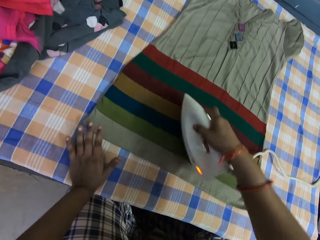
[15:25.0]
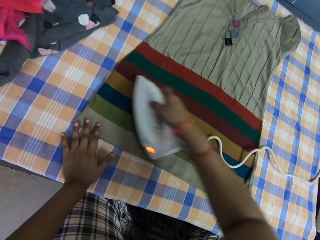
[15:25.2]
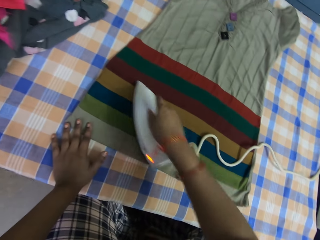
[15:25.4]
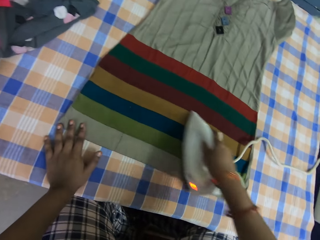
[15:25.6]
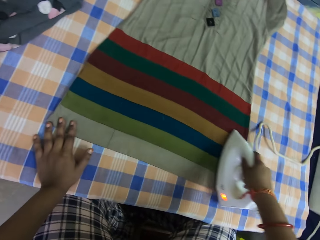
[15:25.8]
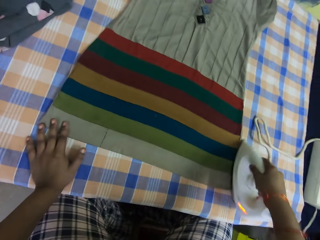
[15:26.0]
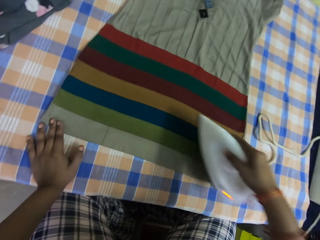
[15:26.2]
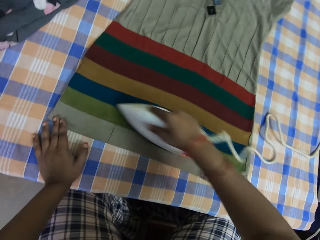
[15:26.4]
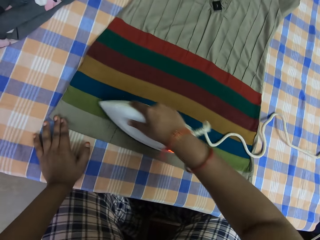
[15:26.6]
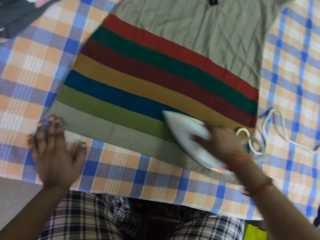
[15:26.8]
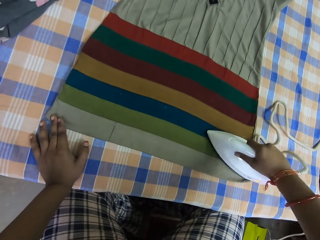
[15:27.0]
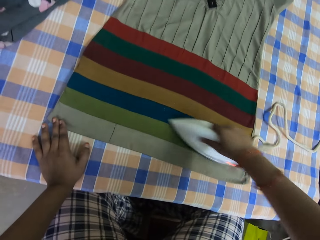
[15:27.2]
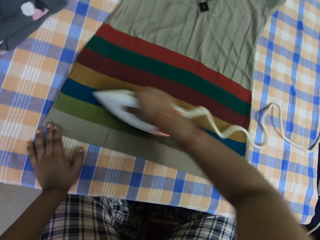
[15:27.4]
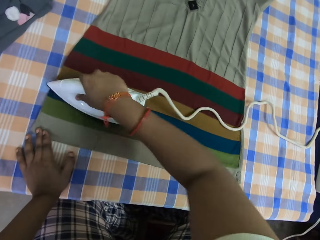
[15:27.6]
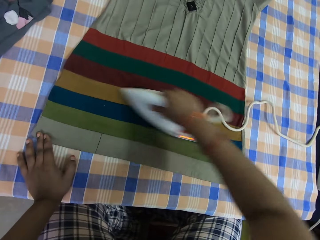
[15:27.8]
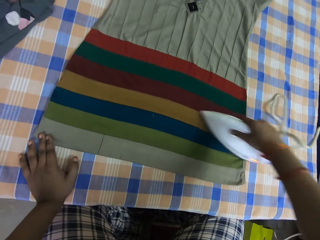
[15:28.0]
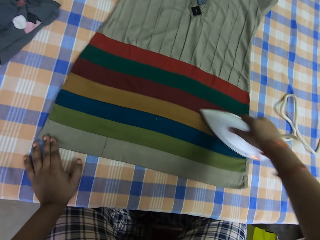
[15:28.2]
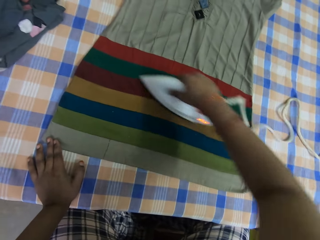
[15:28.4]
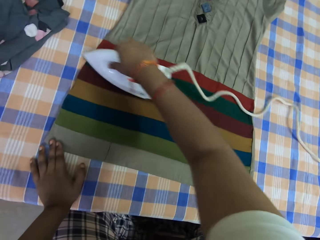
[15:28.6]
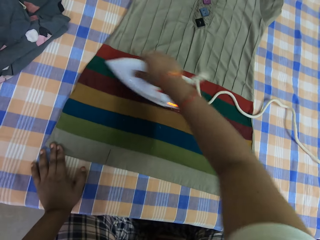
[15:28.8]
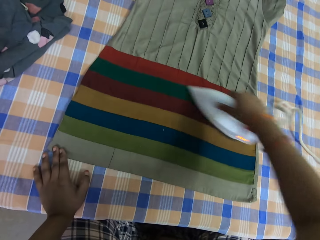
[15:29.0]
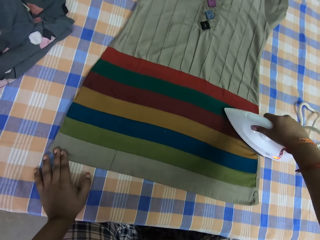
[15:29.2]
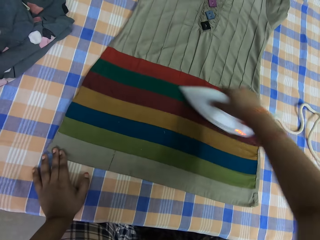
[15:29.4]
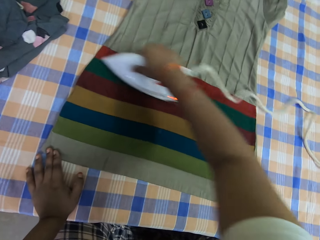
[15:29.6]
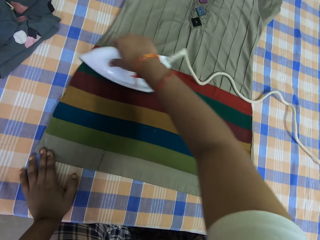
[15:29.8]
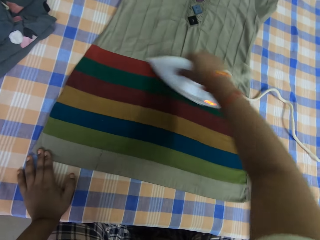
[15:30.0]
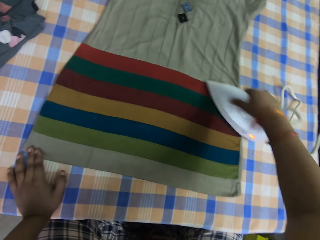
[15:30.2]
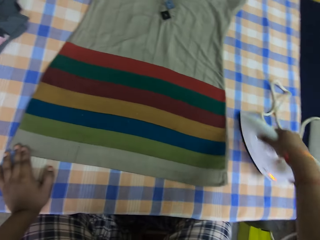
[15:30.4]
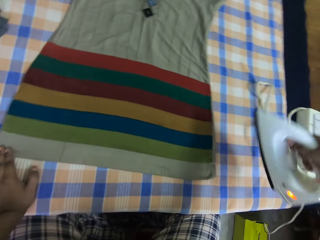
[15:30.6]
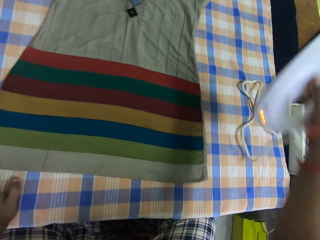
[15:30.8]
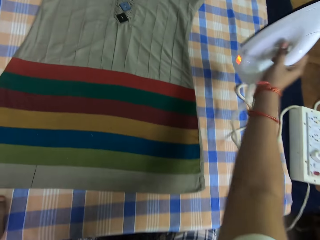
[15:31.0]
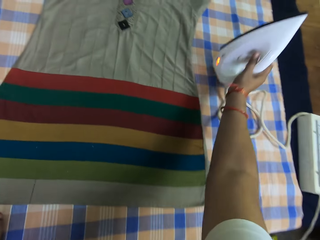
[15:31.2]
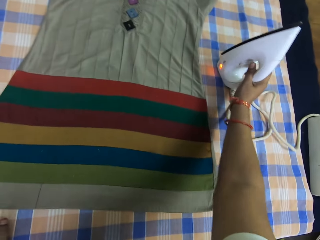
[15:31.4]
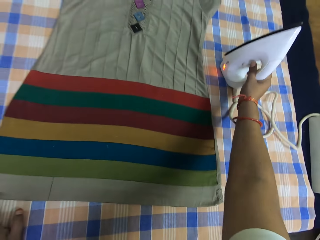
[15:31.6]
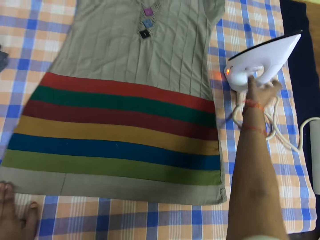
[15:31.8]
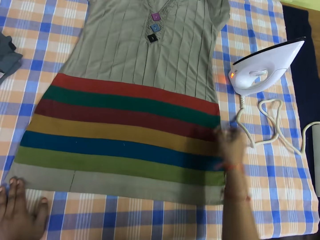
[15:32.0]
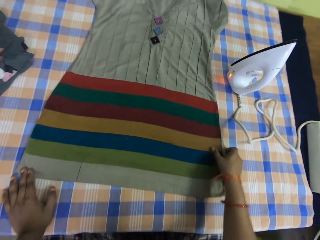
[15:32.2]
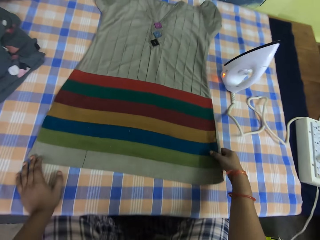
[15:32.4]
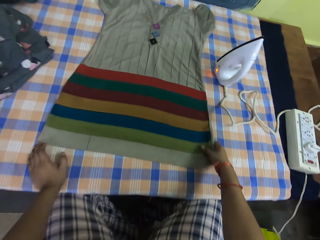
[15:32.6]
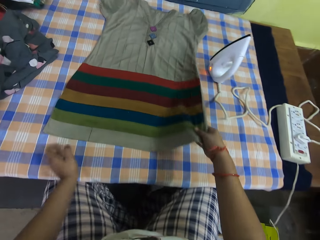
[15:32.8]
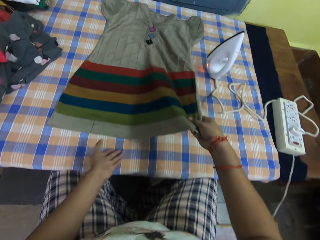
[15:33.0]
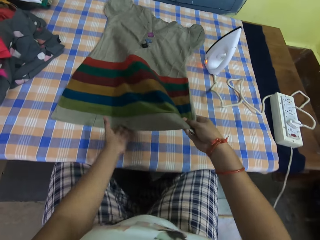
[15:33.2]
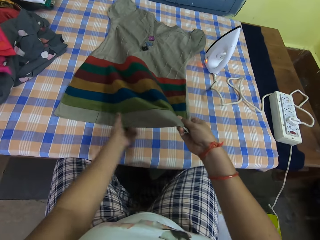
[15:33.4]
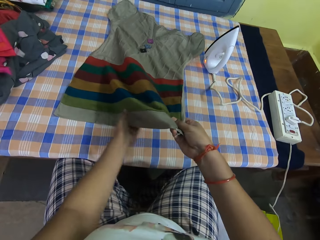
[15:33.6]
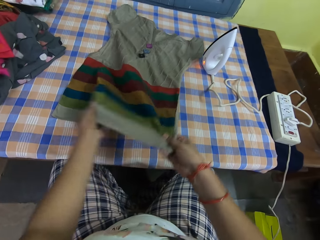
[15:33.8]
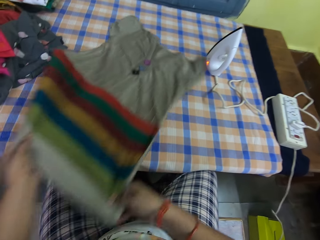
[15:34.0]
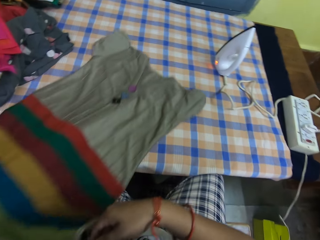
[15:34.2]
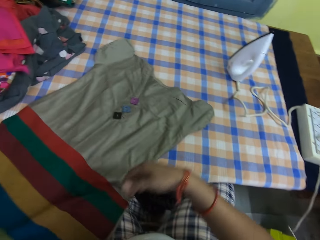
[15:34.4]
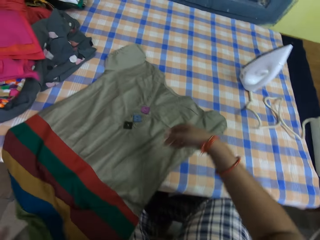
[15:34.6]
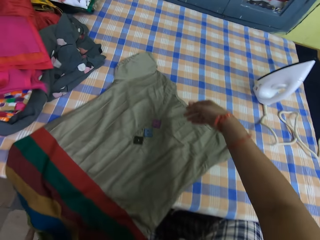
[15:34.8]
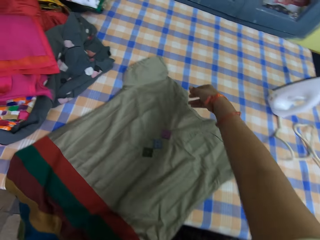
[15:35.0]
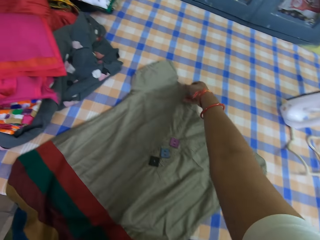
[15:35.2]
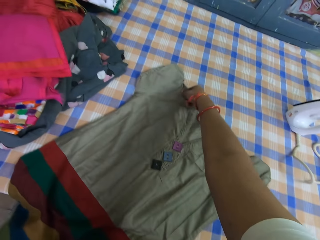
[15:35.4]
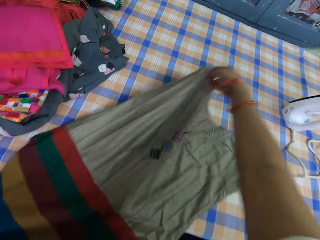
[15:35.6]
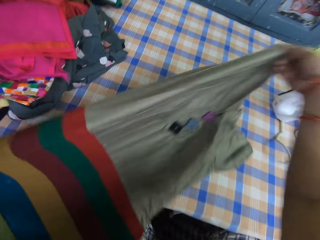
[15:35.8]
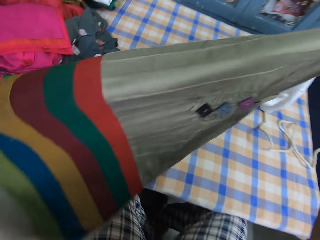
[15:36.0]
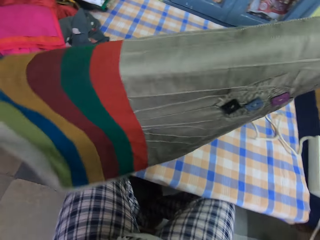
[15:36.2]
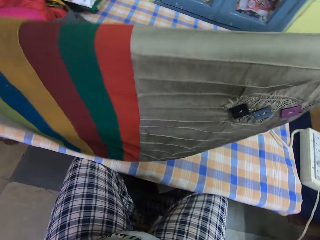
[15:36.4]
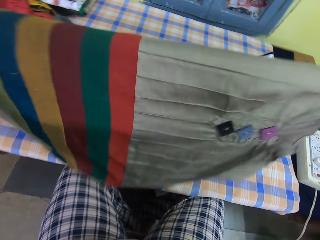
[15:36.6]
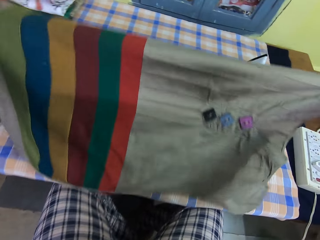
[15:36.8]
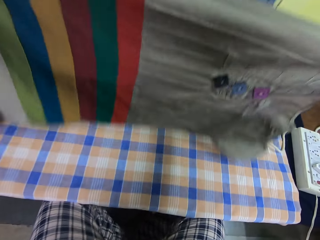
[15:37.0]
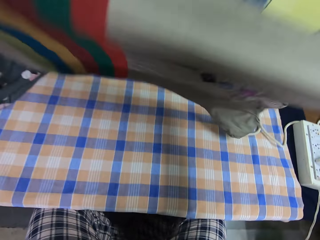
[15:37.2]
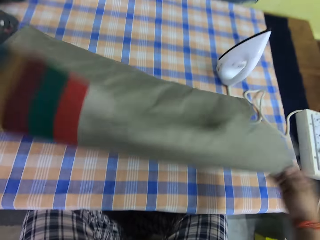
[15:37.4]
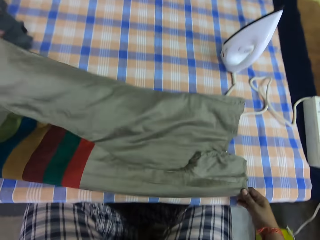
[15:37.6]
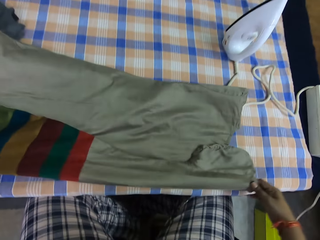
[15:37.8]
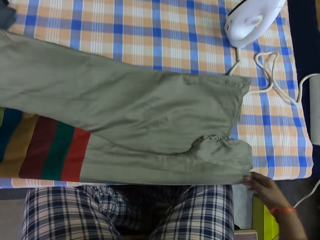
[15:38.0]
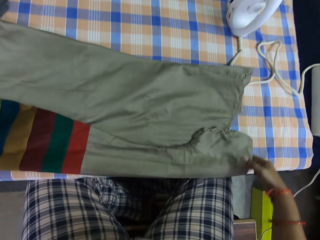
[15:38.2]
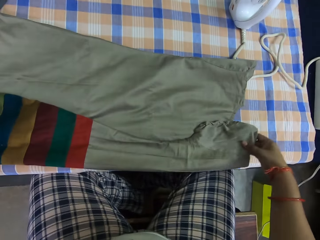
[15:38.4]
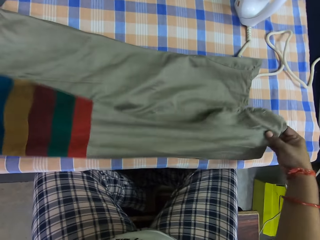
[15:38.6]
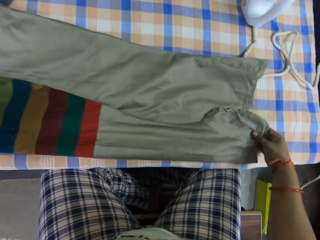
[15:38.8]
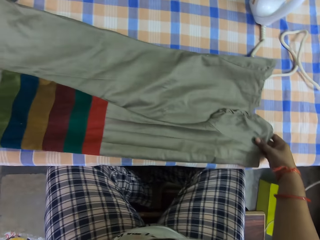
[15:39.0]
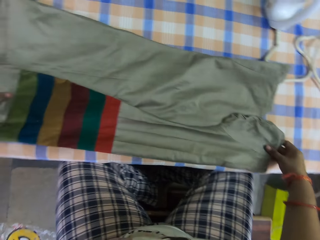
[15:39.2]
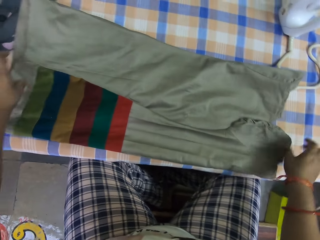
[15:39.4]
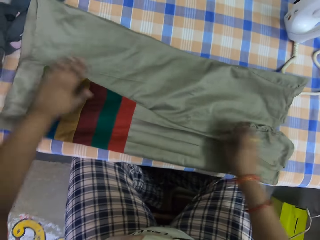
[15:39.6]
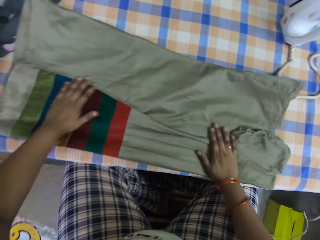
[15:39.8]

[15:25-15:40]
The camera wearer lifts the iron box. He places the iron box on the table. He holds the cloth. He pulls the cloth. He adjusts the cloth on the table with both his hands. He lifts the right hand. He holds the cloth. He lifts the cloth. He drops the cloth on the table. He folds the cloth.

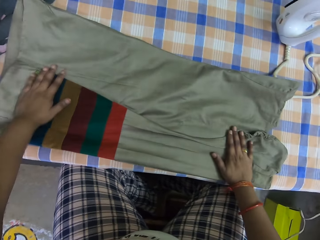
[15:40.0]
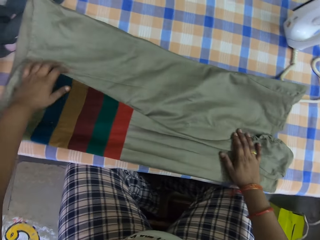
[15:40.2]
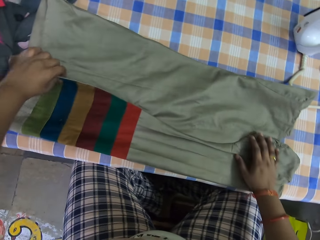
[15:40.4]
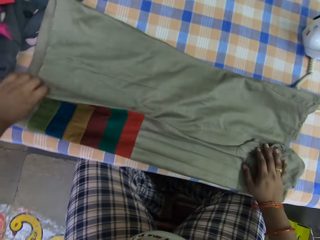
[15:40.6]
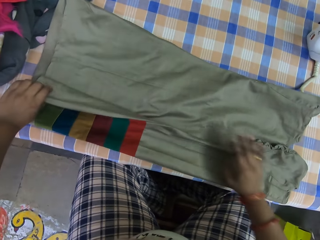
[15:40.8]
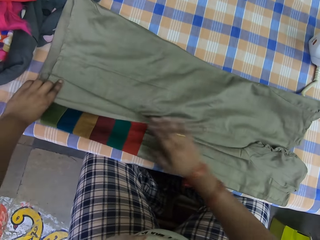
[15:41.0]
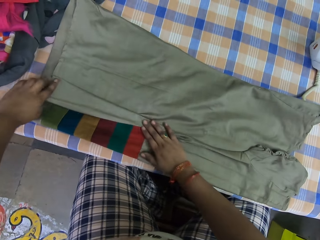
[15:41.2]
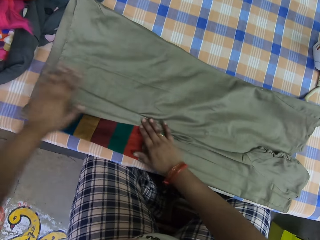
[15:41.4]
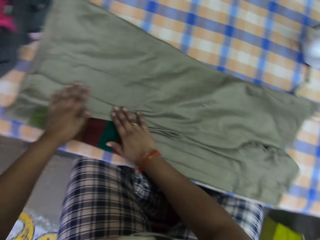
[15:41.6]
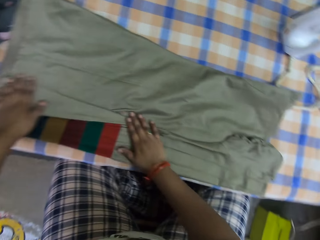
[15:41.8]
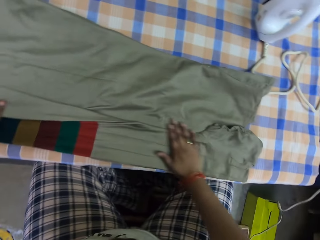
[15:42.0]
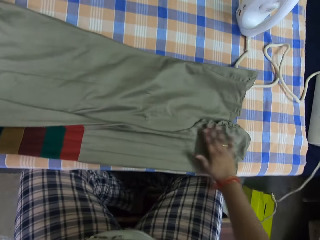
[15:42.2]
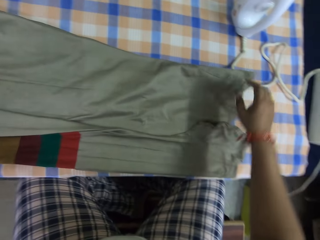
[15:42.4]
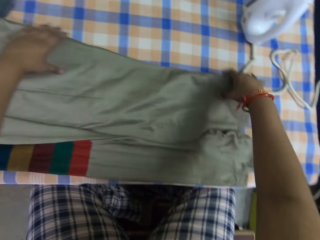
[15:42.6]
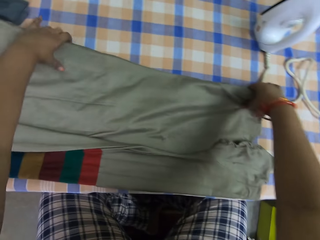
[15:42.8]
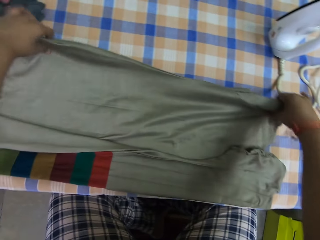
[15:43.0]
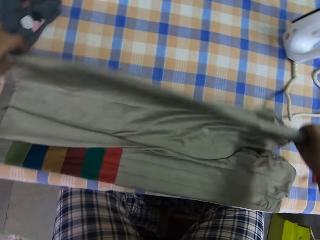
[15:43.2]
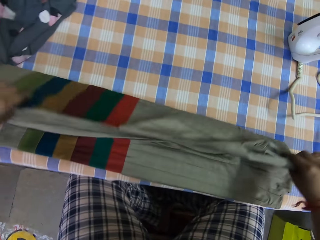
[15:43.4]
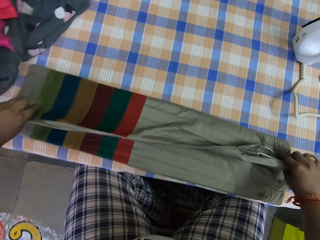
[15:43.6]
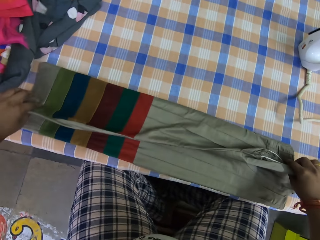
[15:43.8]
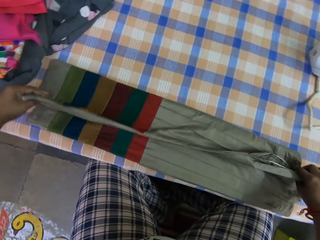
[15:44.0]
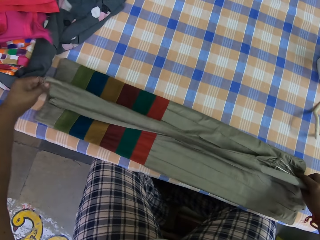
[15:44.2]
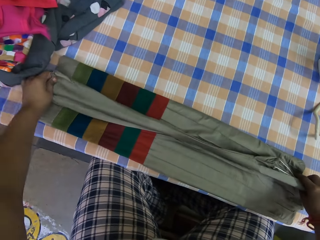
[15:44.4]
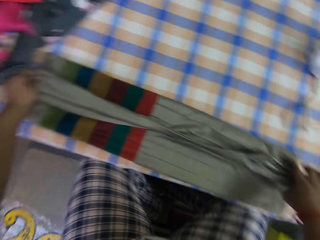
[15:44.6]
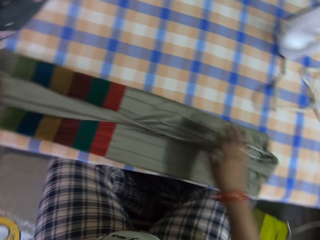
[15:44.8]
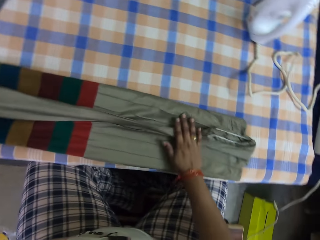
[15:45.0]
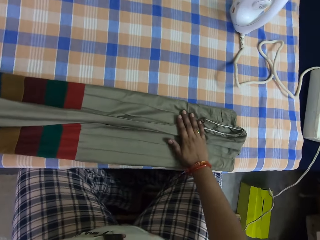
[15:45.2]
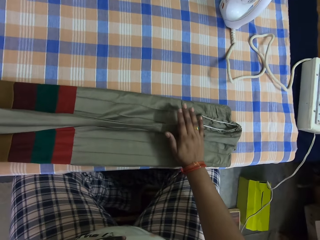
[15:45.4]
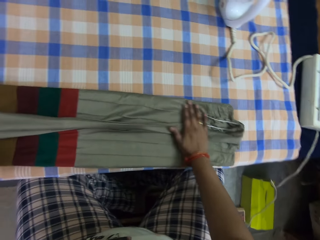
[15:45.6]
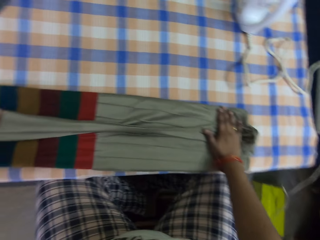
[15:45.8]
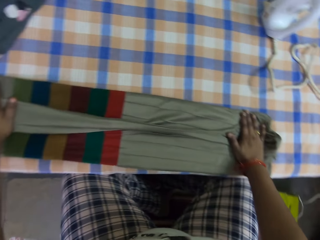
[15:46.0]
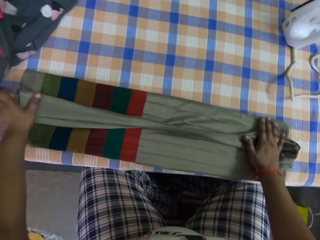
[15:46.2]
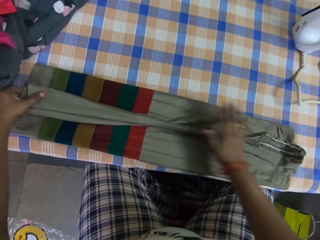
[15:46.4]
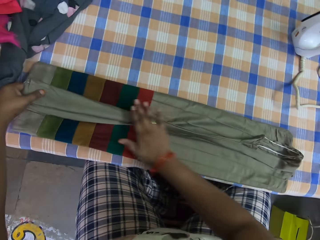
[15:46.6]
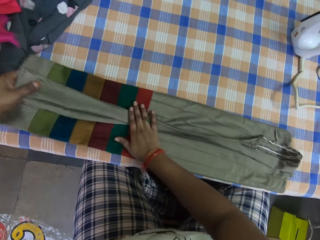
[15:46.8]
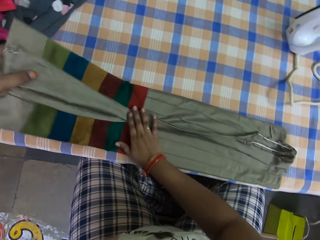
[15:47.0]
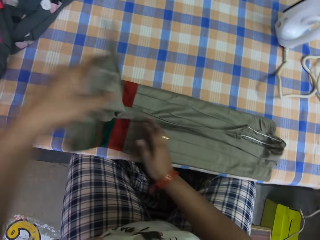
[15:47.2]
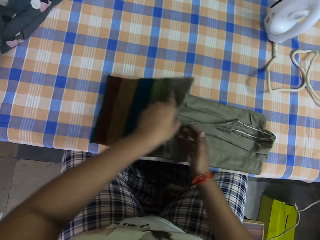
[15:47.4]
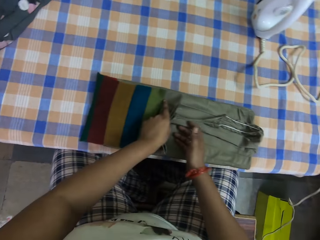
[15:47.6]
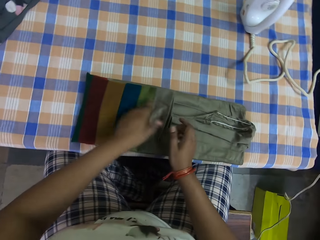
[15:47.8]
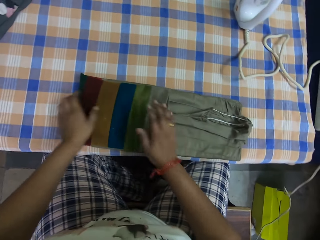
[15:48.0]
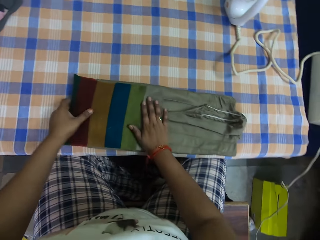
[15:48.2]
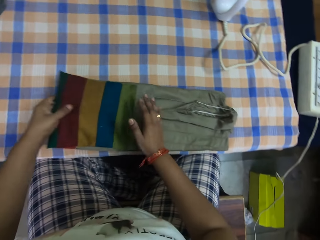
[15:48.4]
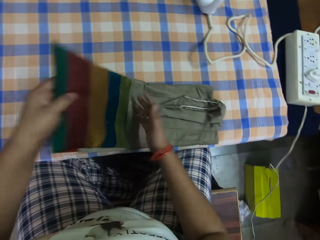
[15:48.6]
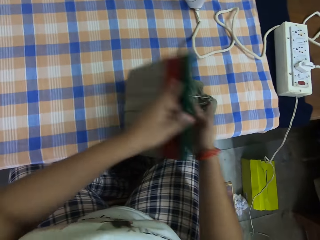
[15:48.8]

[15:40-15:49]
The camera wearer stretches the cloth. He folds the cloth. He stretches the cloth. He folds the cloth on the table with both his hands.
